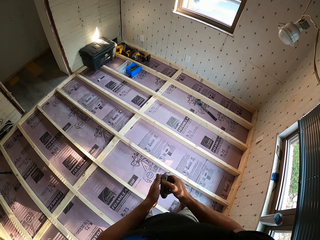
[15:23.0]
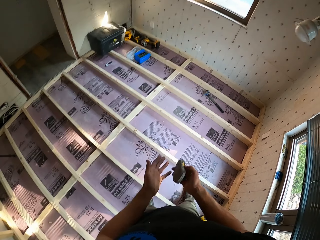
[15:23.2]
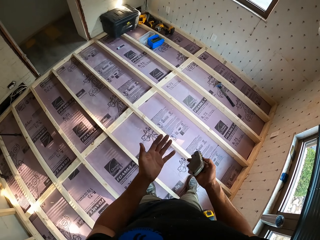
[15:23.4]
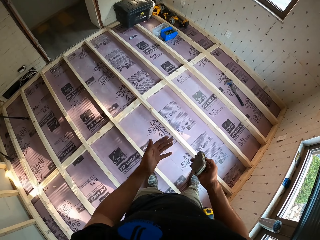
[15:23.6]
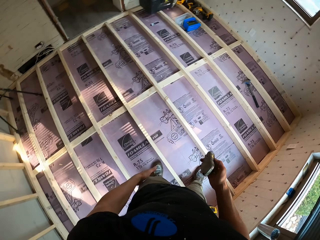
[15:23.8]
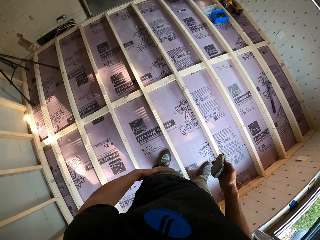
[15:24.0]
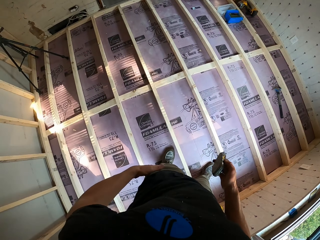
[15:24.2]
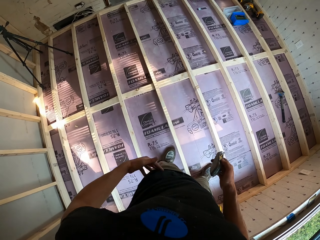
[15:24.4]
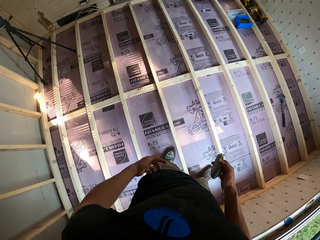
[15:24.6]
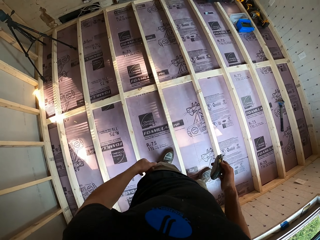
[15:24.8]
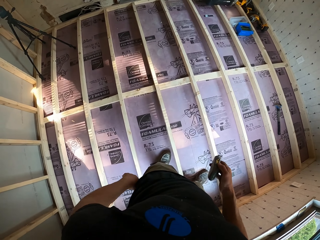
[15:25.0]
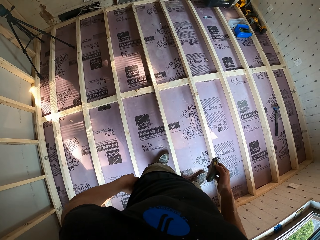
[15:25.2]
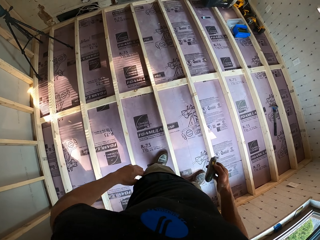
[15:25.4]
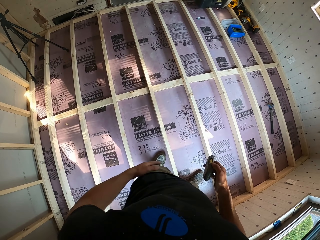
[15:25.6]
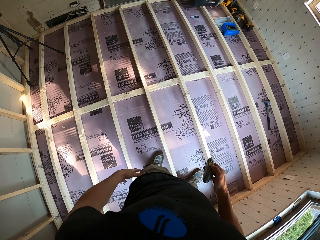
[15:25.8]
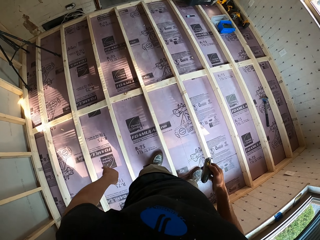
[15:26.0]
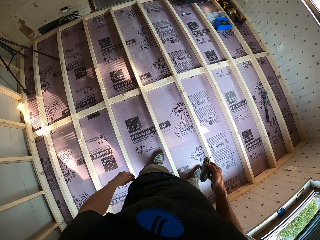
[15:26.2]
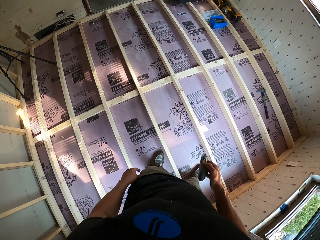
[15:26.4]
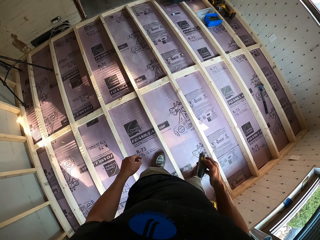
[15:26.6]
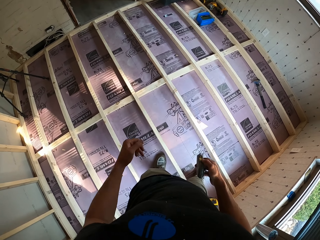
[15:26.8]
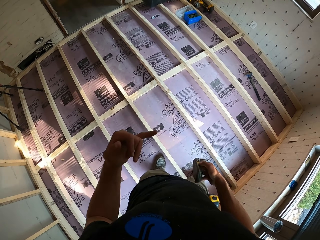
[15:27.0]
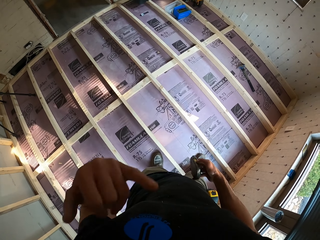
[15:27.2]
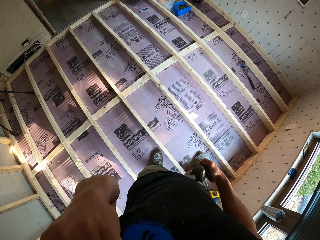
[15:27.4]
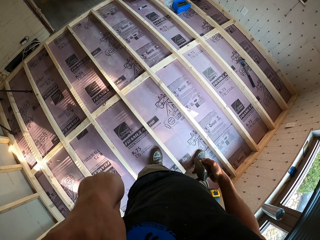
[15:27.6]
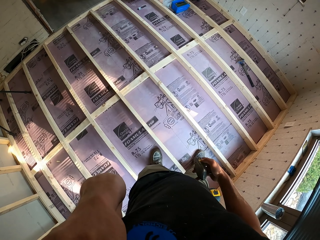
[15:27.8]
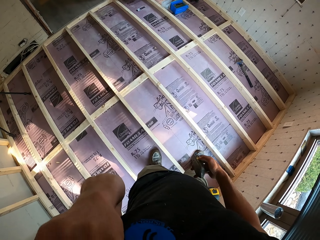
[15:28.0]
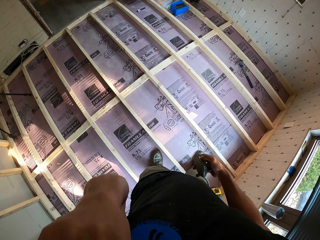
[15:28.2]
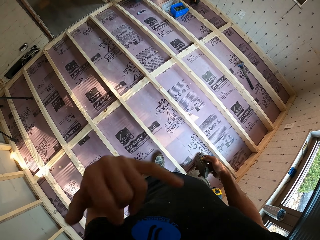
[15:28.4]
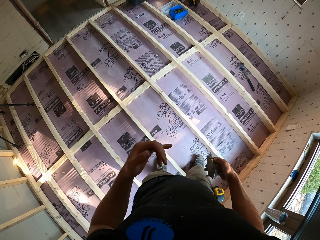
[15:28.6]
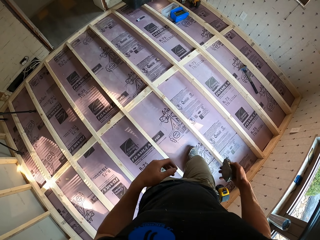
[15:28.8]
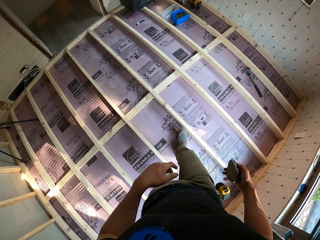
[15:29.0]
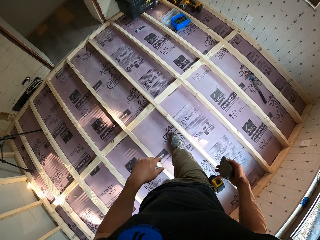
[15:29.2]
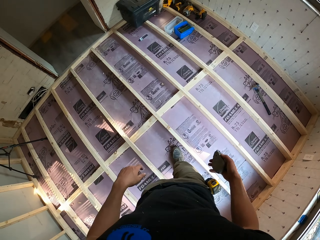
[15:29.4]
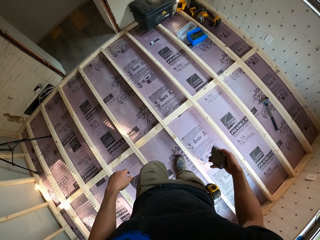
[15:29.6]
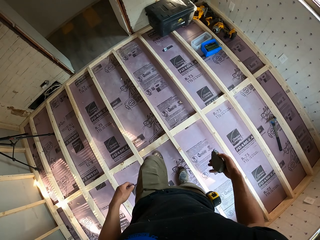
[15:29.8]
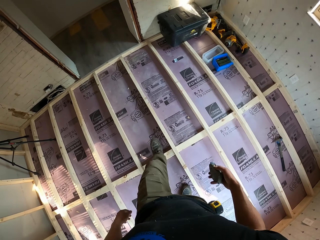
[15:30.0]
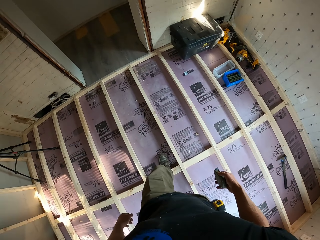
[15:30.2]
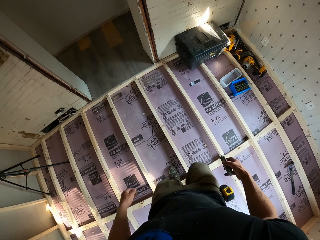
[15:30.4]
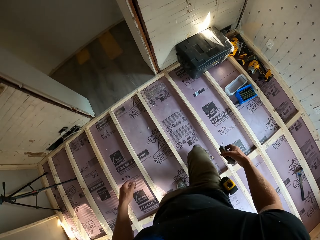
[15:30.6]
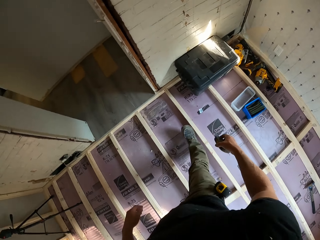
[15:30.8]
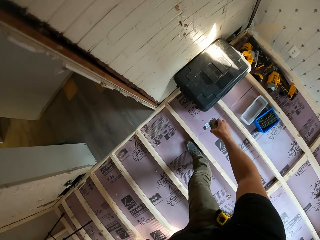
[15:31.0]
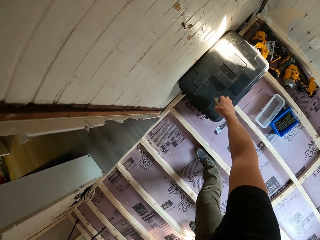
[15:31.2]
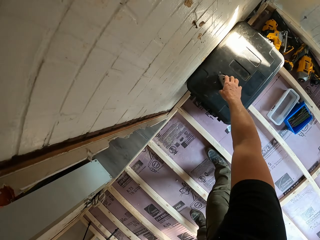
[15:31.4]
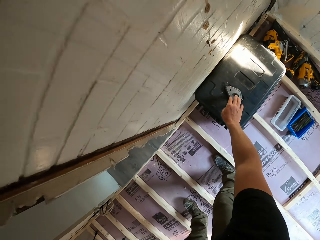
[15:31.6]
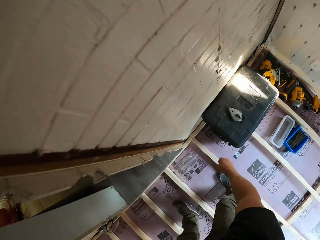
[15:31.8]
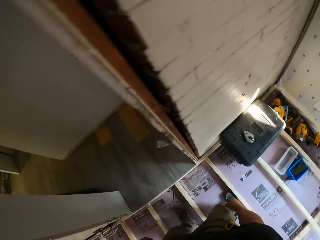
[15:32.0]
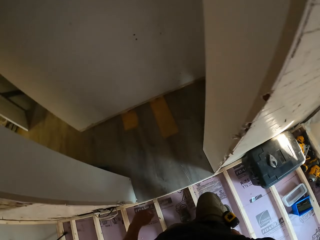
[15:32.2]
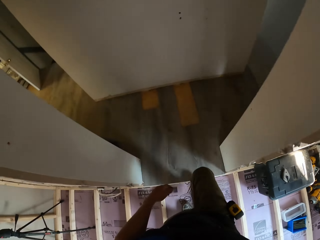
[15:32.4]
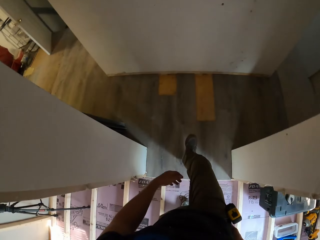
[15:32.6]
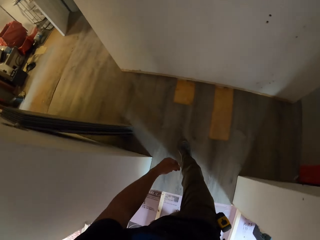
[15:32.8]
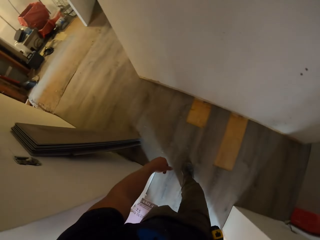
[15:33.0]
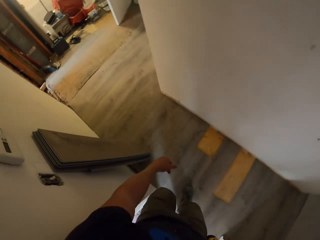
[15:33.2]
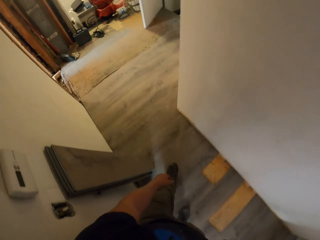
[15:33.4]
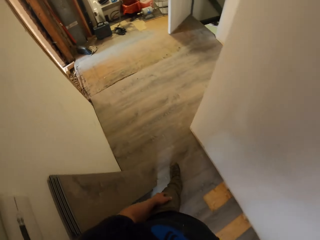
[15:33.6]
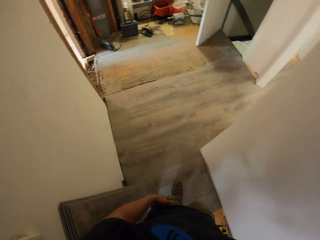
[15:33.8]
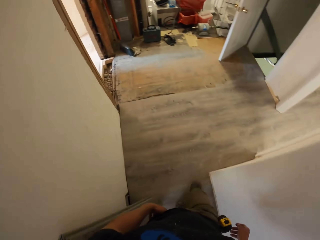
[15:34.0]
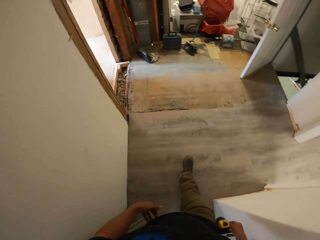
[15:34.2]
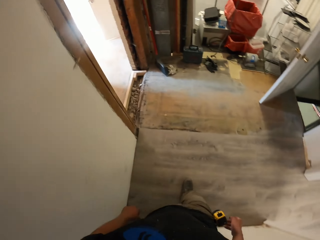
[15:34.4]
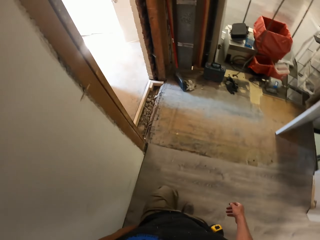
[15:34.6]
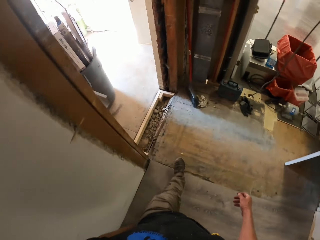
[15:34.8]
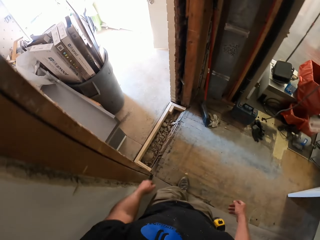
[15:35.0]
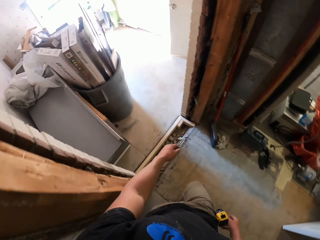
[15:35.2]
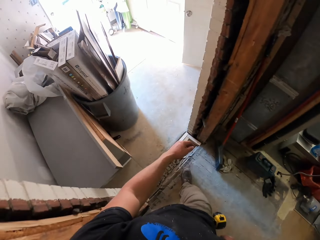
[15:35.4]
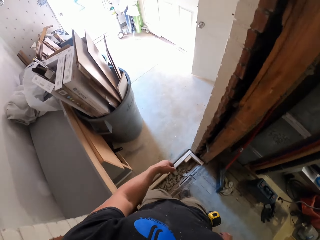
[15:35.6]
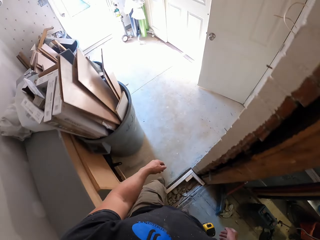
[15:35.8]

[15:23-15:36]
The camera wearer looks at his hand. He wipes his left hand on the clothes. He touches his face. He walks around the house. He puts the measuring rope maker sola down on the machine. He walks to the other room.

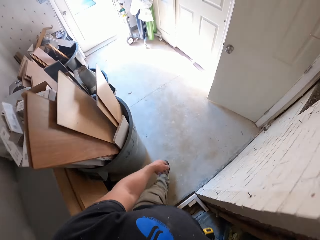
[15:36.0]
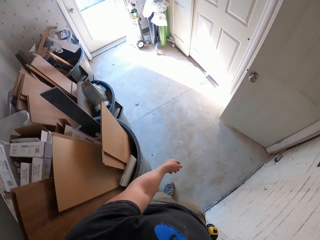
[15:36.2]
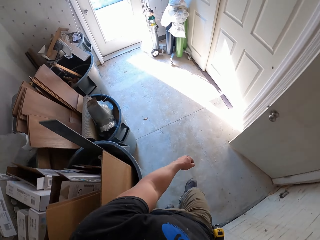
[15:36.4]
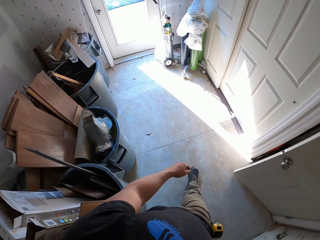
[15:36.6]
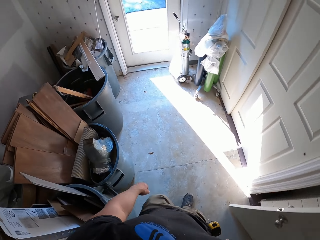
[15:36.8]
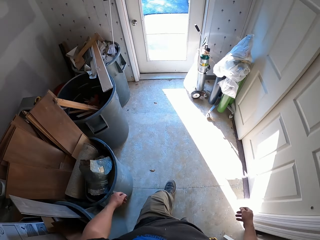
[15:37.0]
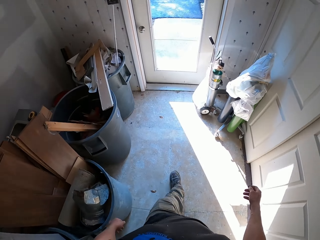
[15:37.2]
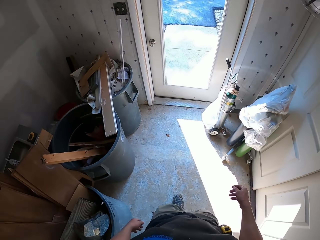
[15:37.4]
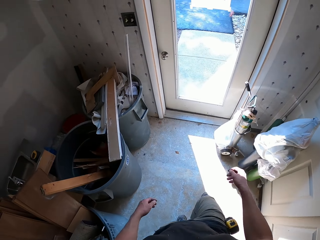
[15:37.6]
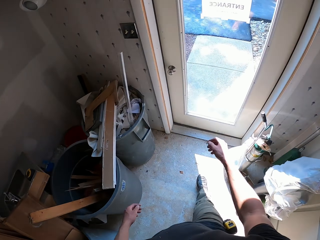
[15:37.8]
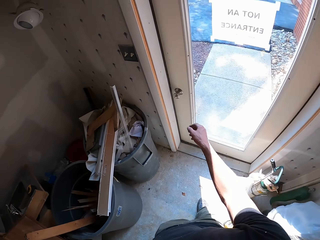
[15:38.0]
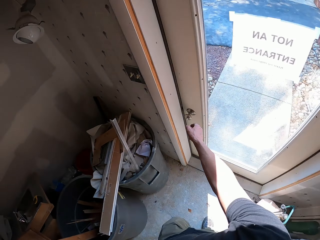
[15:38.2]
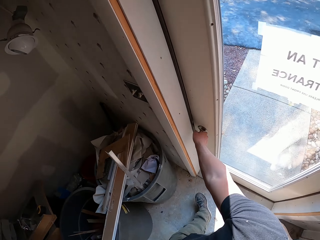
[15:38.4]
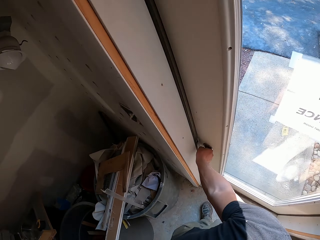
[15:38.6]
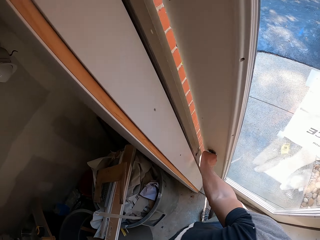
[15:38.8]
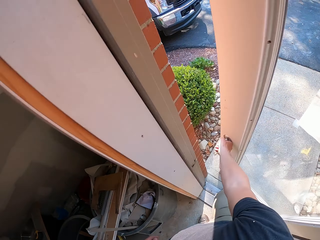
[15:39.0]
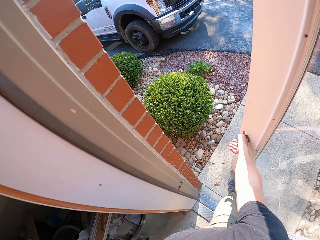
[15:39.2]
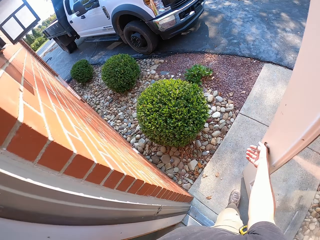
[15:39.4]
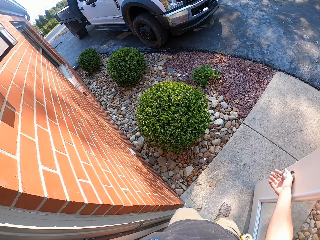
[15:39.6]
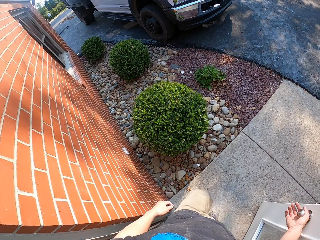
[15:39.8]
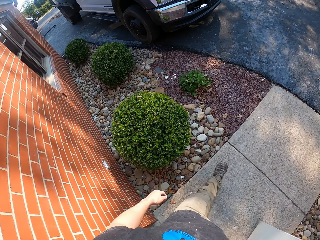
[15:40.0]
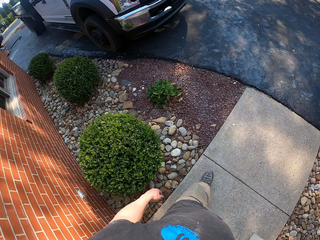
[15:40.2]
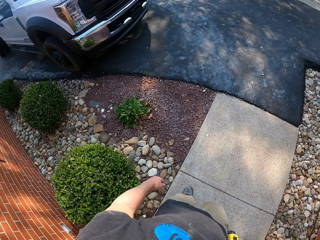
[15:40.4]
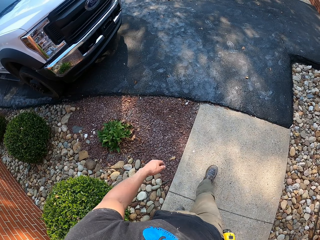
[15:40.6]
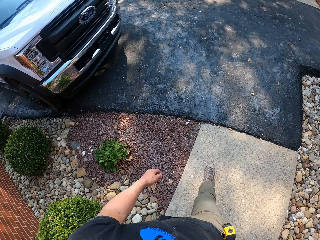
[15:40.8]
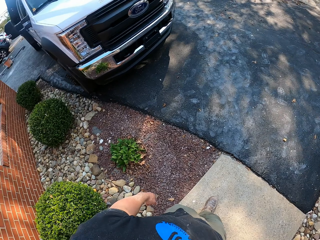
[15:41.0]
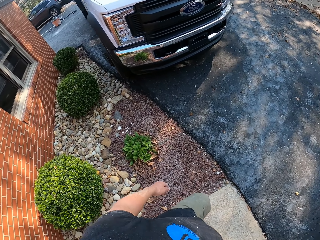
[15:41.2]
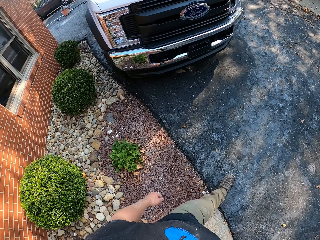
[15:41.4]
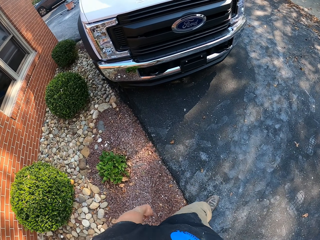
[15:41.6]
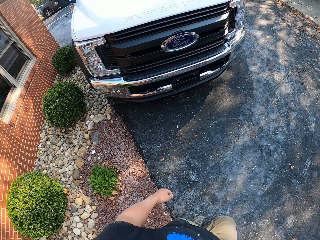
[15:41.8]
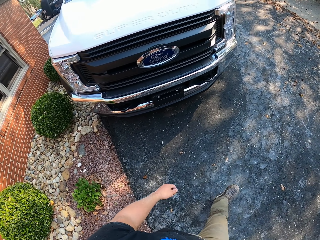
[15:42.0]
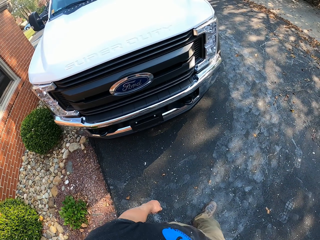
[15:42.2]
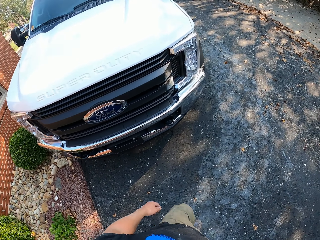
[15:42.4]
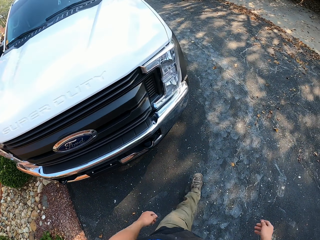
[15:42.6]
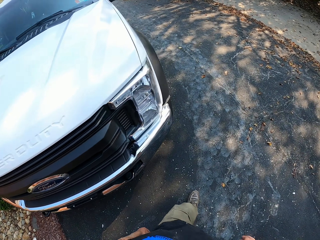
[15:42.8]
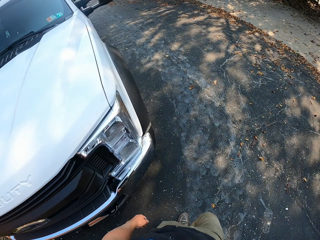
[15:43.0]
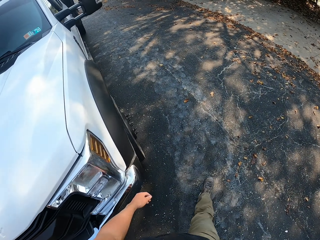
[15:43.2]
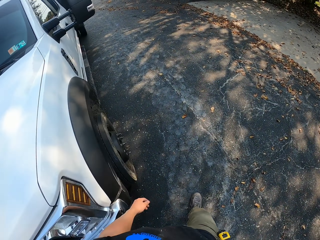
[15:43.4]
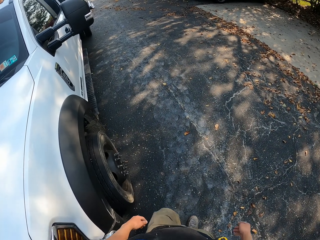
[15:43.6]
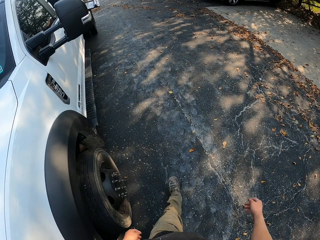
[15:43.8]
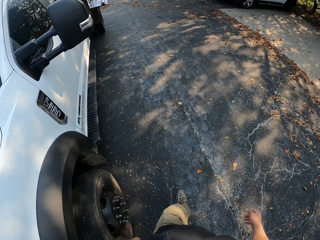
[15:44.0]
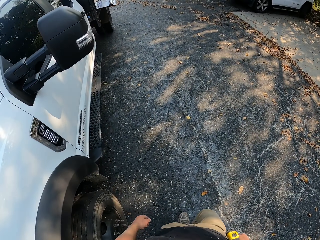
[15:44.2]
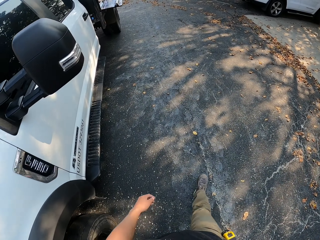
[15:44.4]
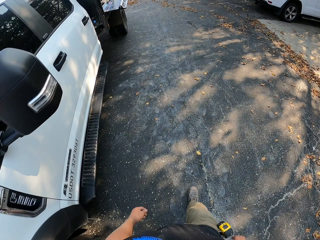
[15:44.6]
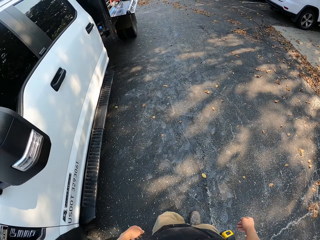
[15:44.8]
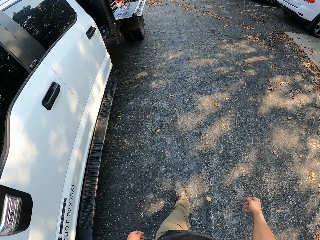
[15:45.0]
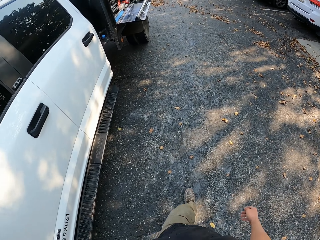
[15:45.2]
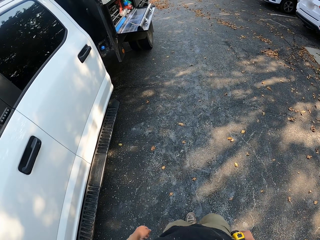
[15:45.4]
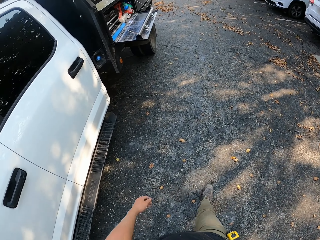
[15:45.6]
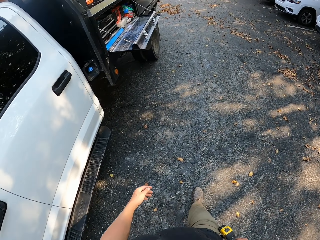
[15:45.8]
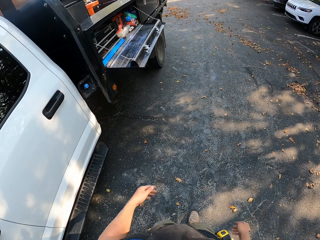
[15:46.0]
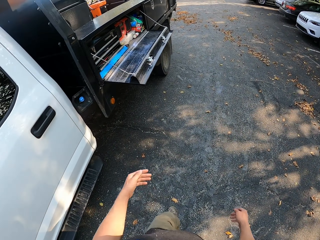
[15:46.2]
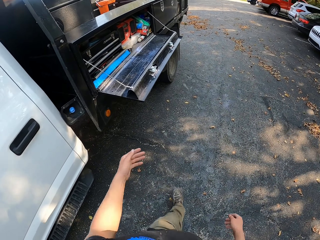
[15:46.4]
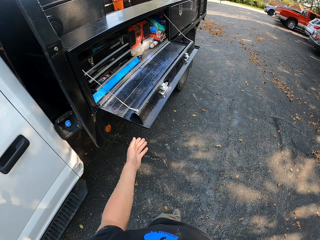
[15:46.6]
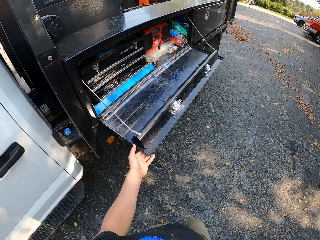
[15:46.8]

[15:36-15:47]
The camera wearer opens the door. They walk out of the house. They walk to the car.
